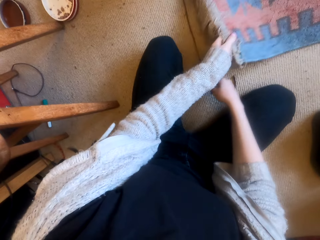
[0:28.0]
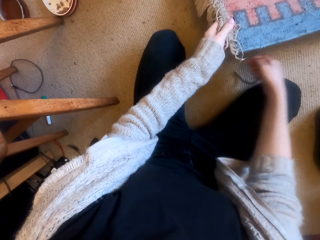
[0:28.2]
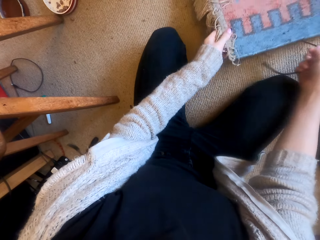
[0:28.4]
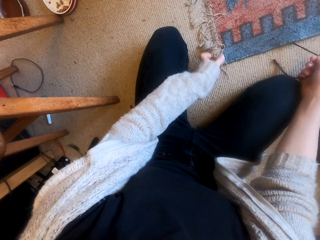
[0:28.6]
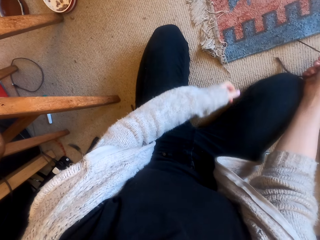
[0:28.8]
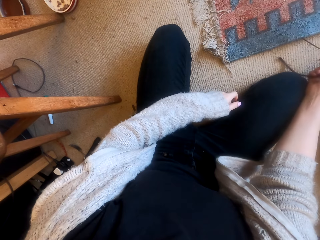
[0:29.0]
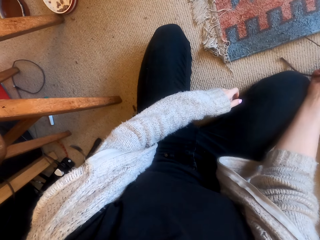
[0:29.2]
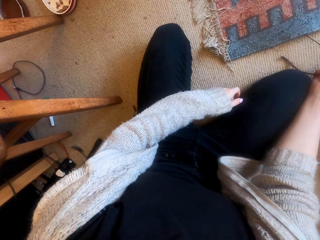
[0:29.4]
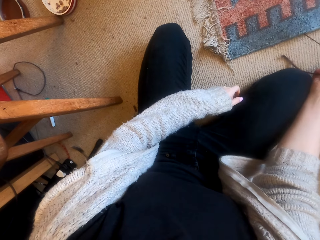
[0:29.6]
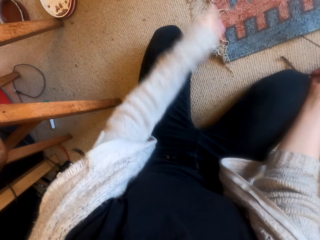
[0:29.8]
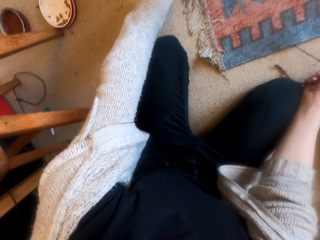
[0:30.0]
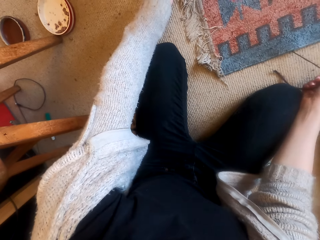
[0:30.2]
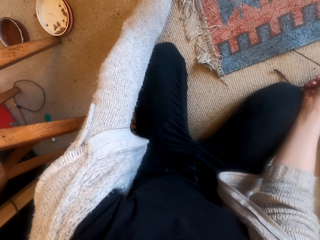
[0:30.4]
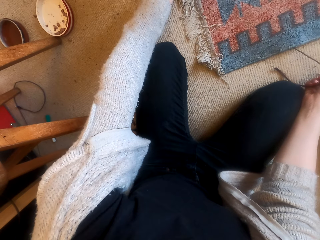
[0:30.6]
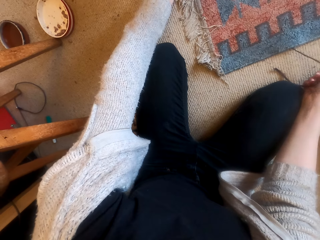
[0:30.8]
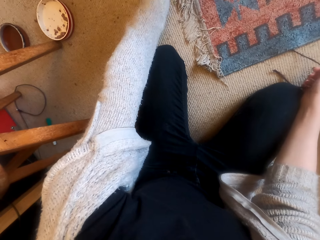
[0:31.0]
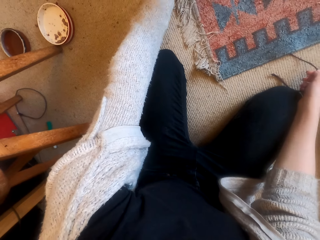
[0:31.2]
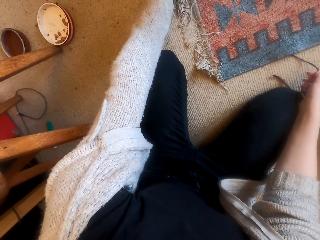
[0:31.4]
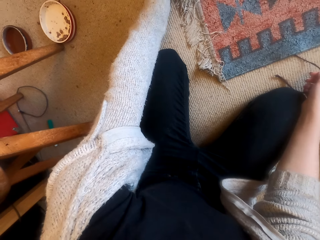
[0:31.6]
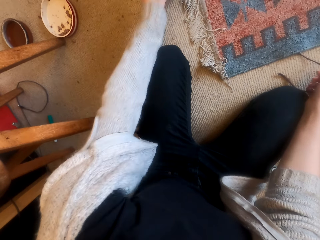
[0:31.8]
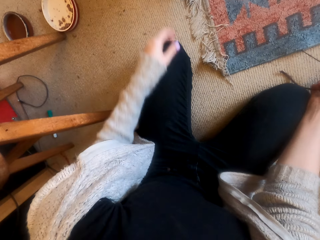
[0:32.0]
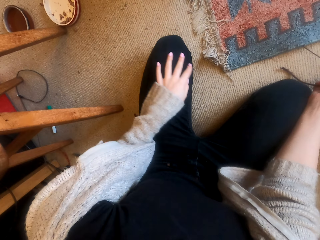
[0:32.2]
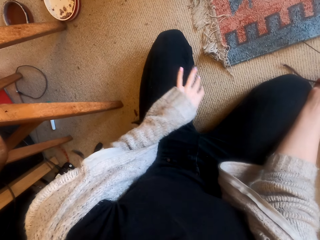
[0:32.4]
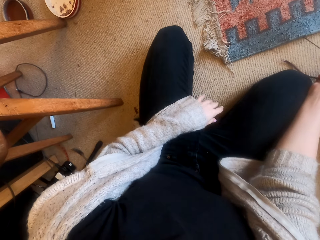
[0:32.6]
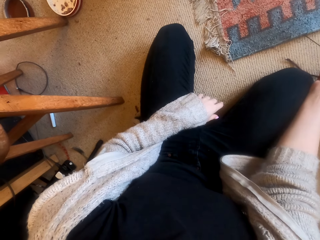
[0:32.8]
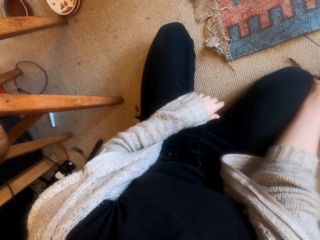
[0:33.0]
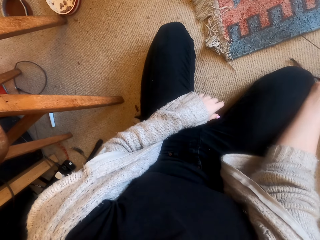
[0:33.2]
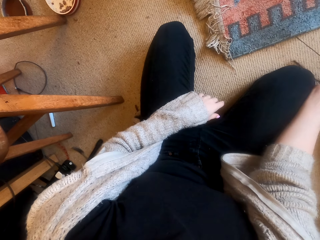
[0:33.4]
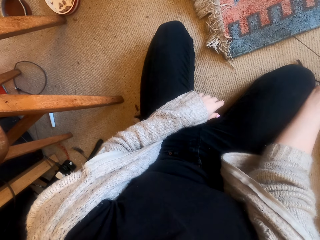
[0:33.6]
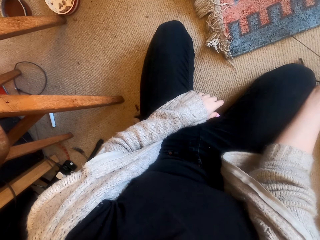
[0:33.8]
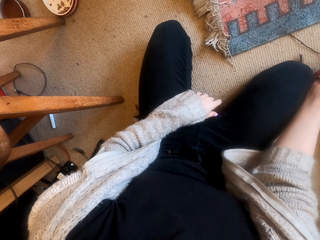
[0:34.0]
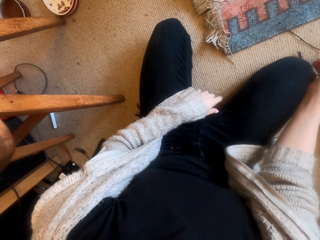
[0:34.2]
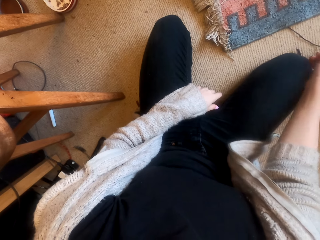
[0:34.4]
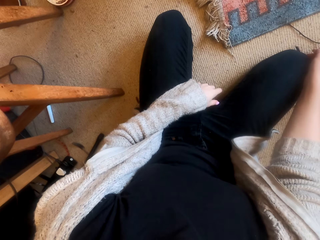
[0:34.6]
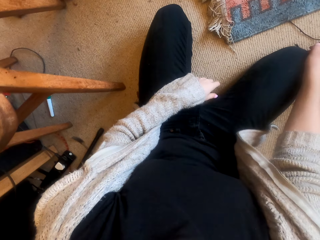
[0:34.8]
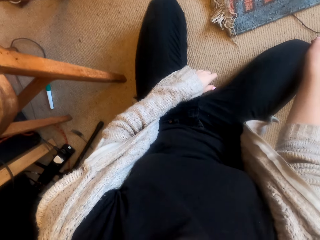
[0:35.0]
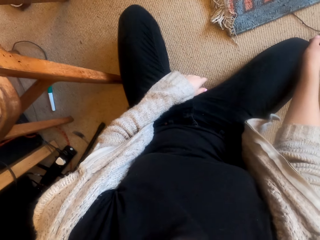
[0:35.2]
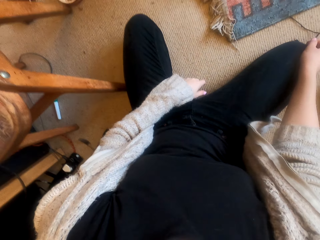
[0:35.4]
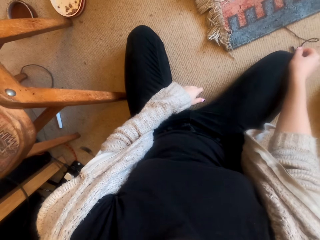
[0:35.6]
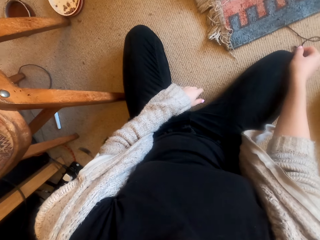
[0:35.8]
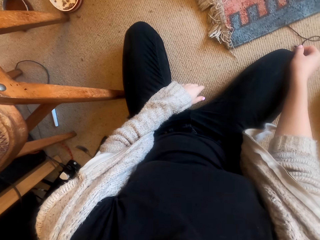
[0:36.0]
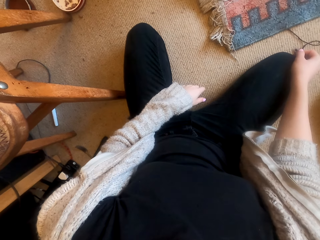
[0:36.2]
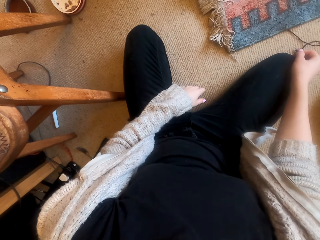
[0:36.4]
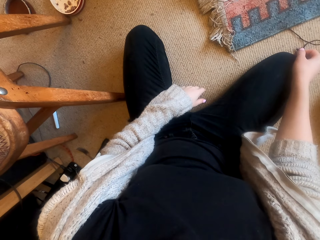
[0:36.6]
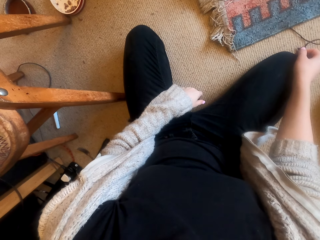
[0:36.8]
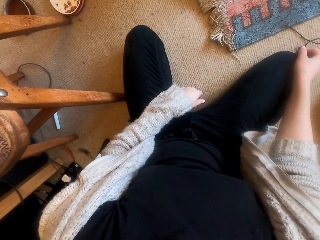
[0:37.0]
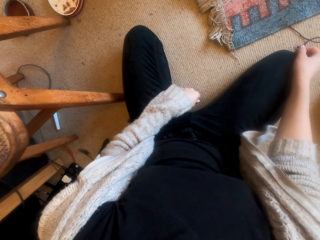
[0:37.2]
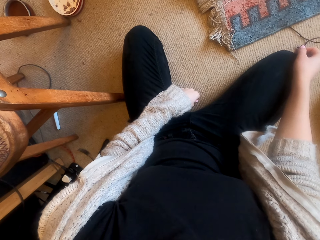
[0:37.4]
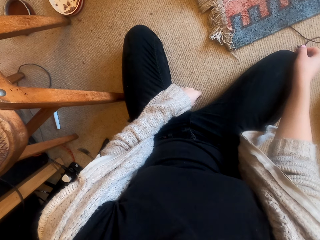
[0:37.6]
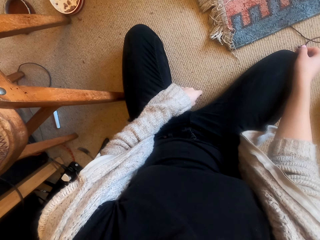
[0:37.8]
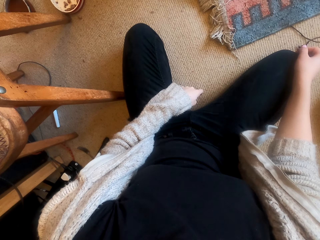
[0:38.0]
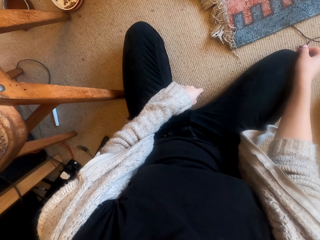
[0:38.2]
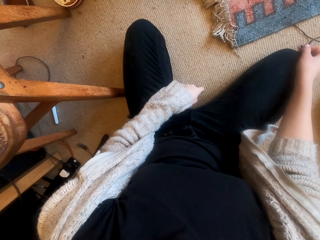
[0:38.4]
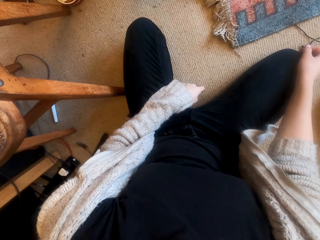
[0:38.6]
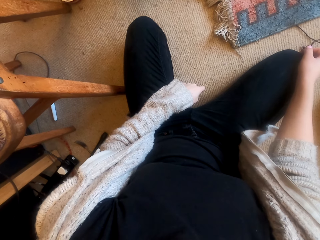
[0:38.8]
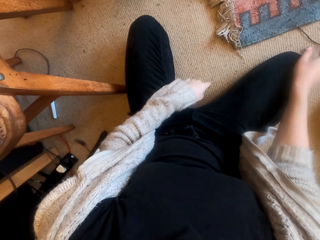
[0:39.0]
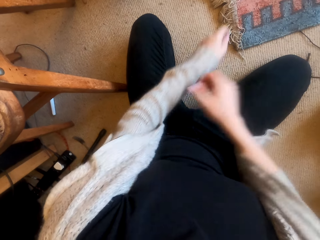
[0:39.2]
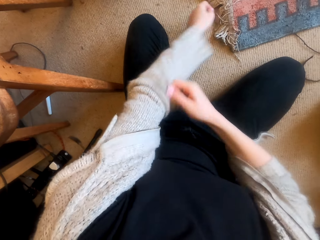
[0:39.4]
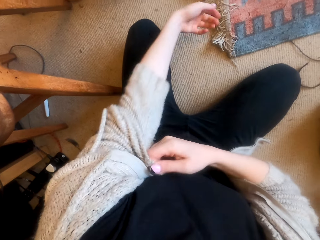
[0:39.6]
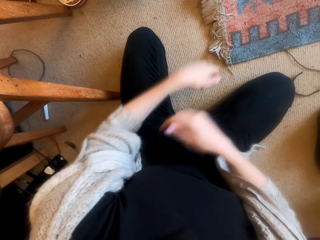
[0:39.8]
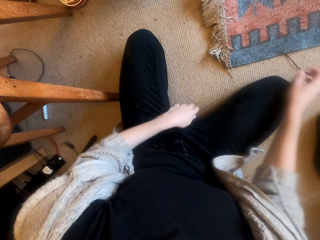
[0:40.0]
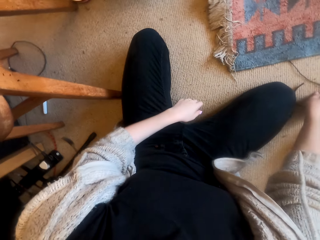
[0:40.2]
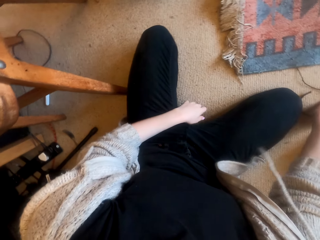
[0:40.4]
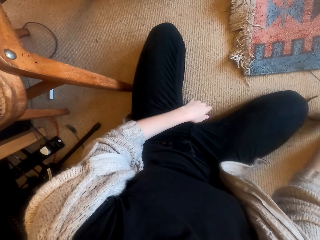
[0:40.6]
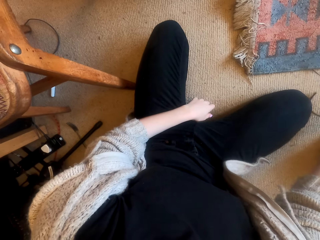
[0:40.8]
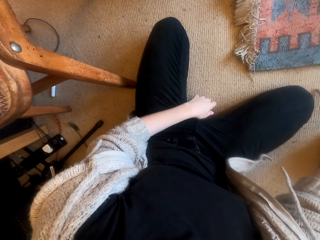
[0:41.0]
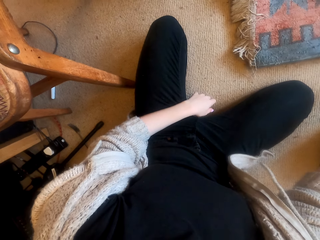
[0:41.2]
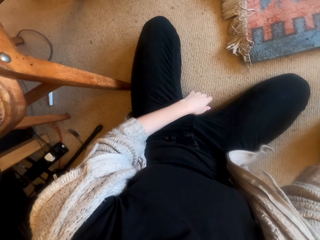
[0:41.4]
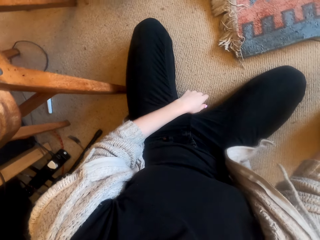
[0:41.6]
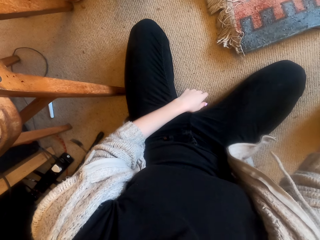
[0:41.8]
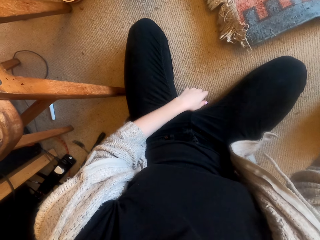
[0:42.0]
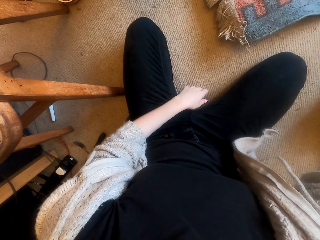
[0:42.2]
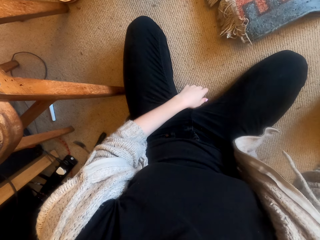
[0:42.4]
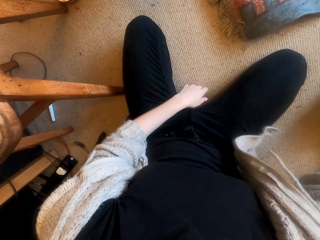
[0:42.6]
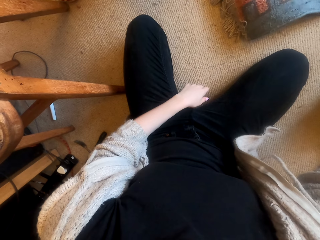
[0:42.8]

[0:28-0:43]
The camera wearer lifts a carpet. They hide the cat toy in the carpet. They do something. They play with the cat. They look on. They pull up the other sleeve. They hold a string and touch the cat toy.

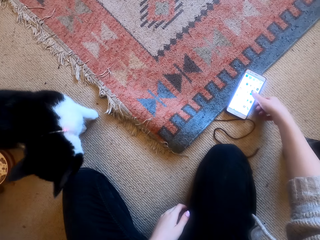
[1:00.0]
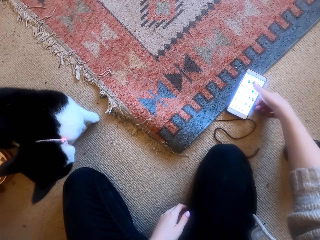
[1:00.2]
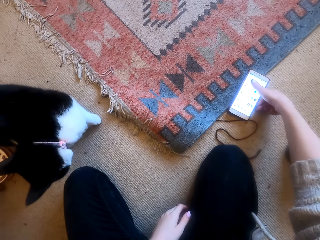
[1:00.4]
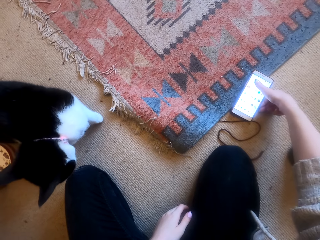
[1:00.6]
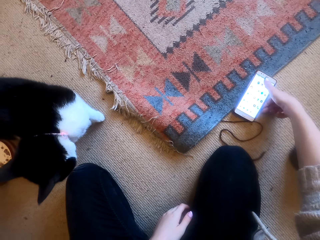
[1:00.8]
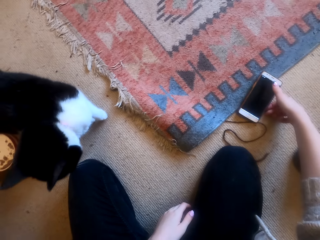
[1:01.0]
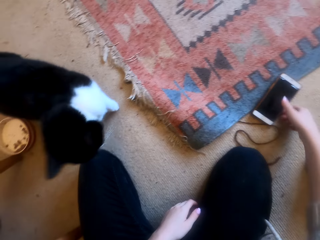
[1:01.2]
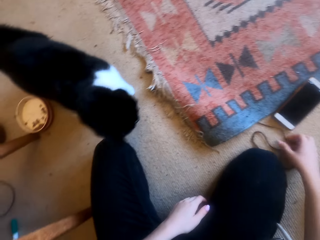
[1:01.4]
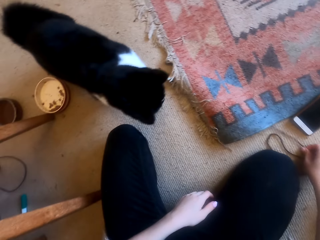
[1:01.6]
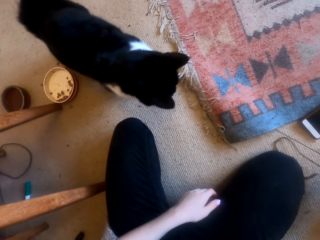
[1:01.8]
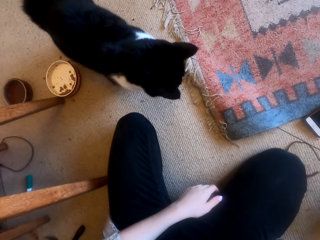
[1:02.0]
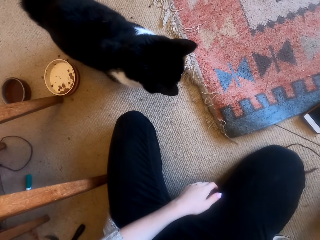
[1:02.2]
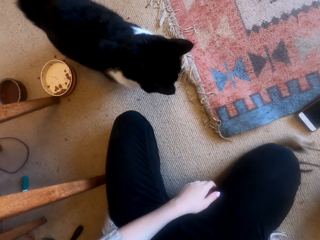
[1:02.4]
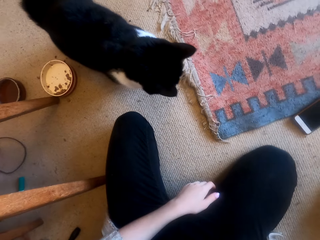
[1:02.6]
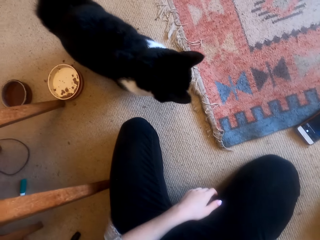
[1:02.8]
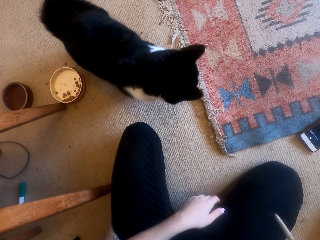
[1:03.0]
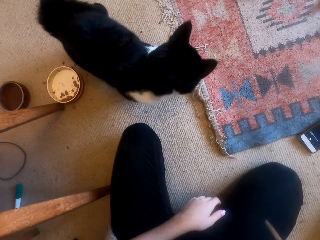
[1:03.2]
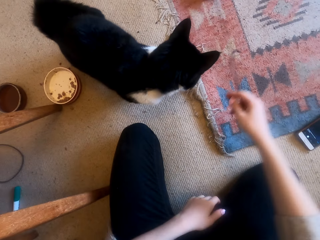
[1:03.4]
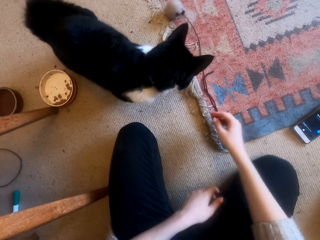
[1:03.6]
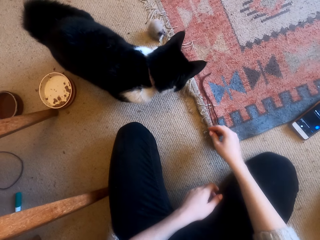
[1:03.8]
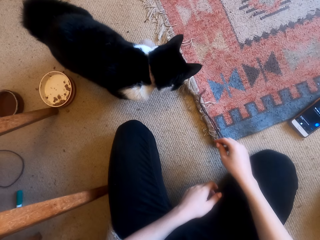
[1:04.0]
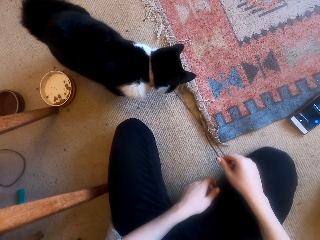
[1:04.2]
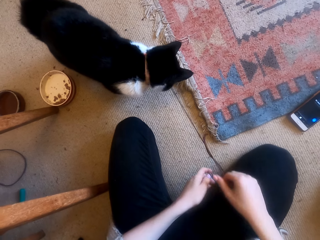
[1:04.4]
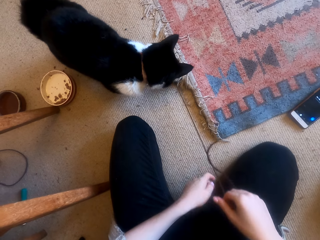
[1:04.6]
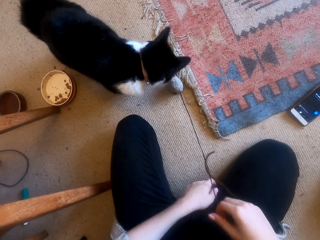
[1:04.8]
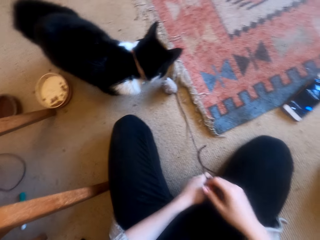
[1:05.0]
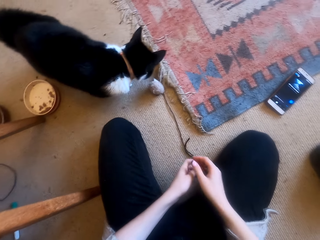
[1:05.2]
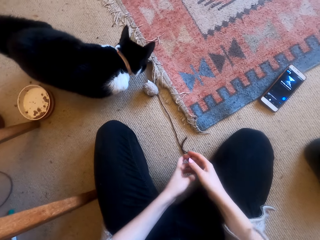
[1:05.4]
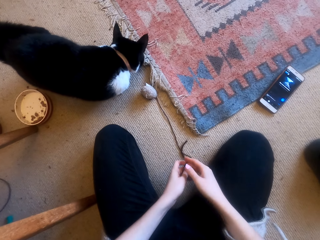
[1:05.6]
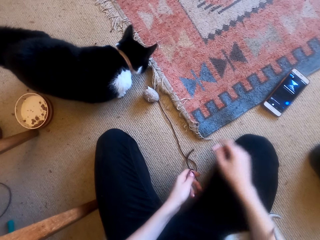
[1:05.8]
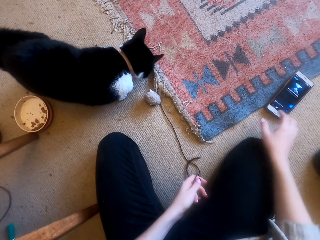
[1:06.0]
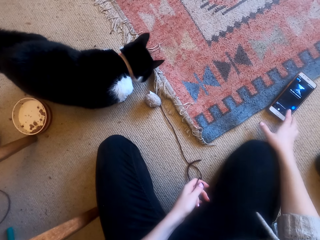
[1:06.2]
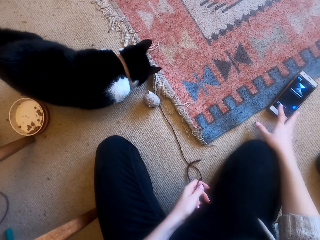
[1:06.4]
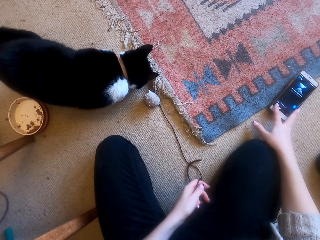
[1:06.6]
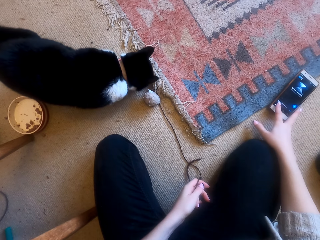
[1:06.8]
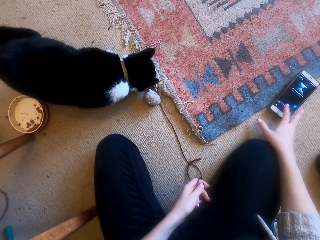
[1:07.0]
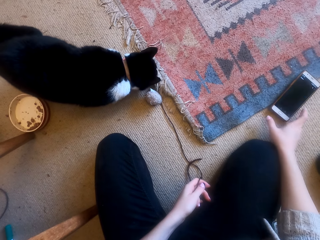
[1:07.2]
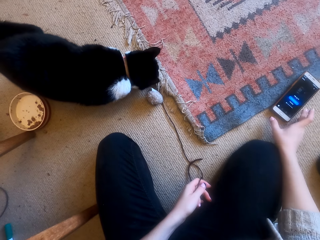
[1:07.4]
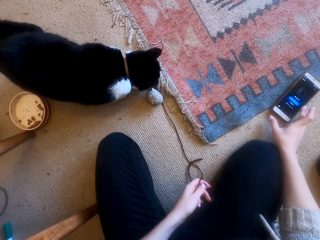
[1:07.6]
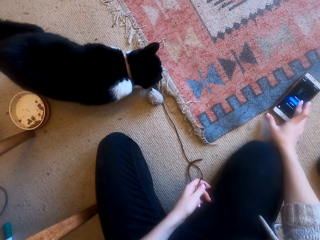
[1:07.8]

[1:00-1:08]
The camera wearer presses the phone. They pick up the string and pull the cat toy. They play with the cat. They press the phone.
